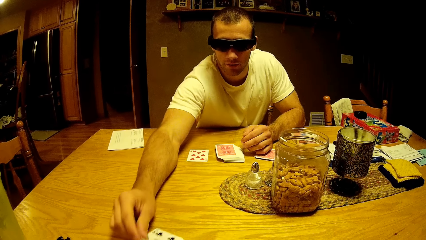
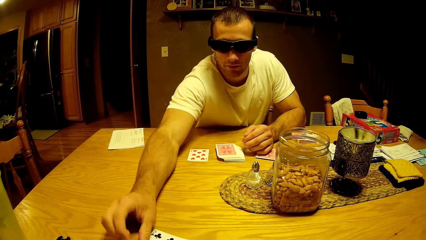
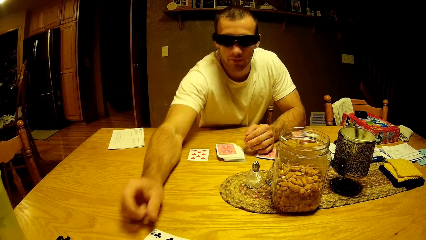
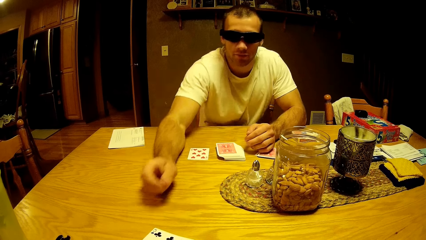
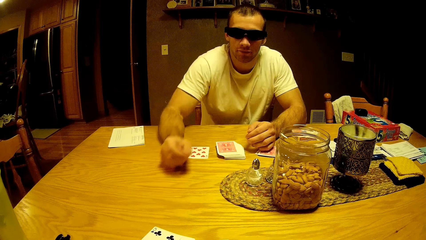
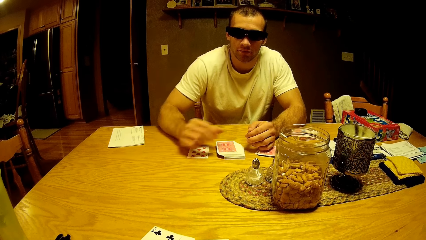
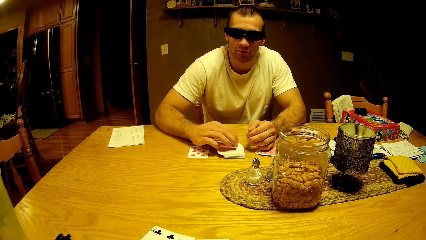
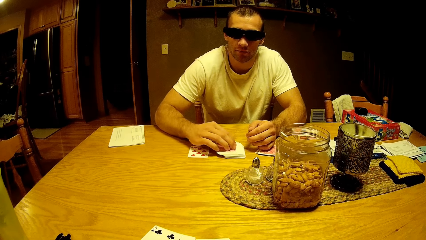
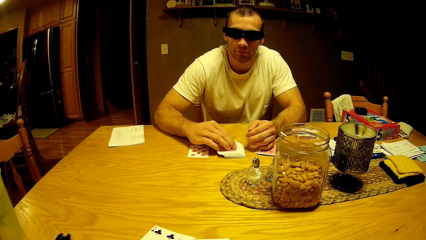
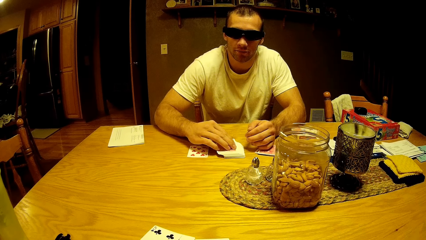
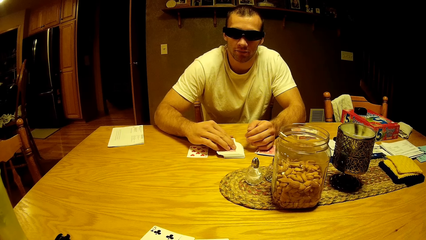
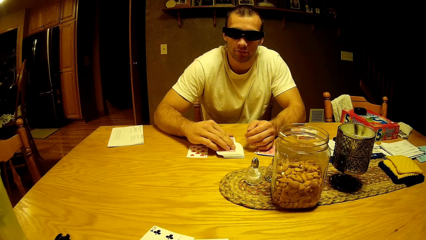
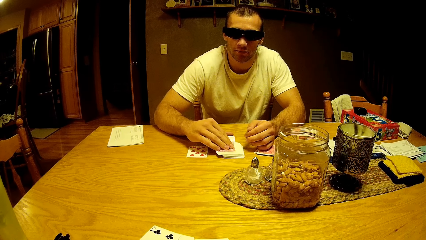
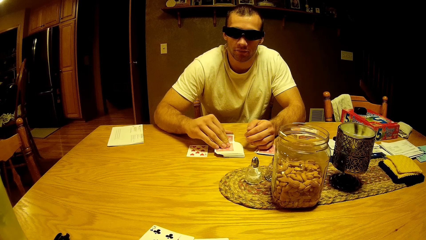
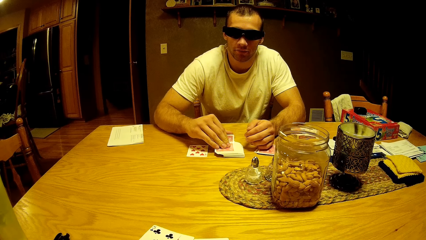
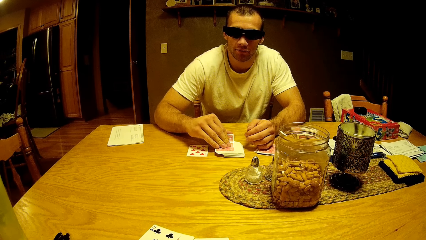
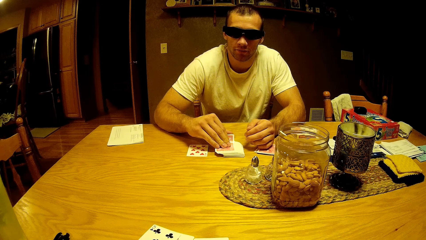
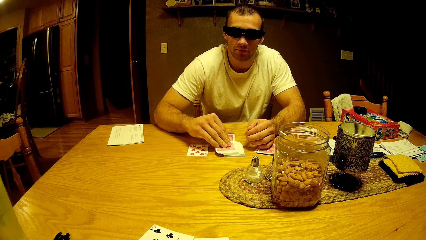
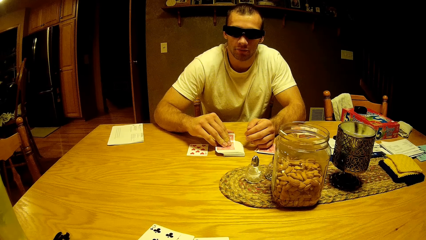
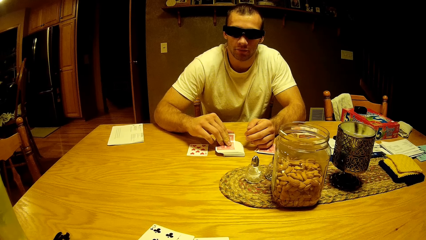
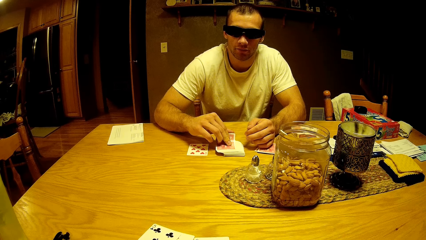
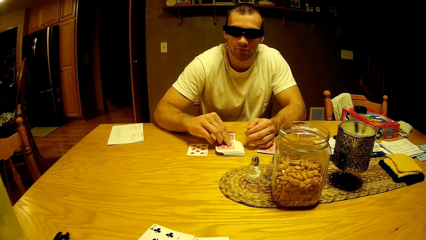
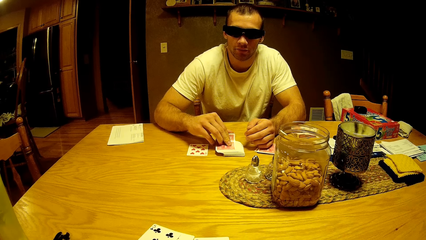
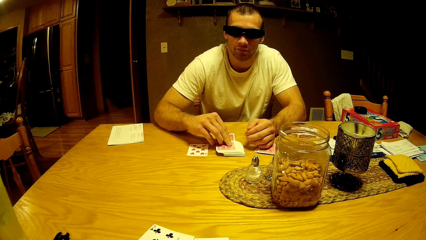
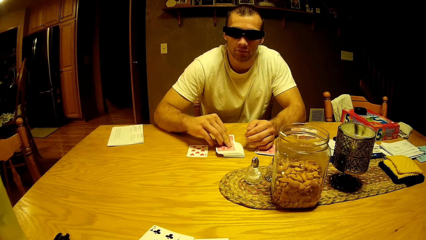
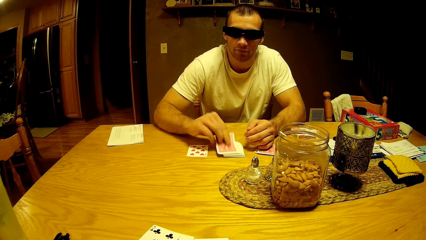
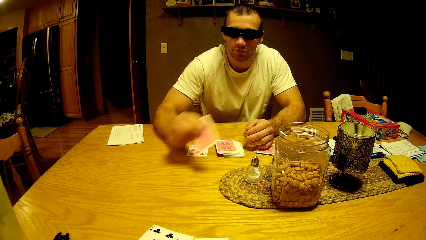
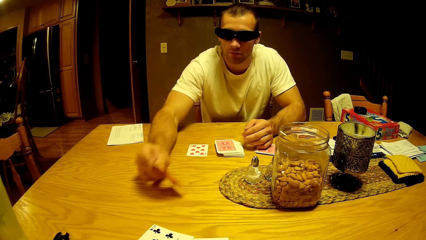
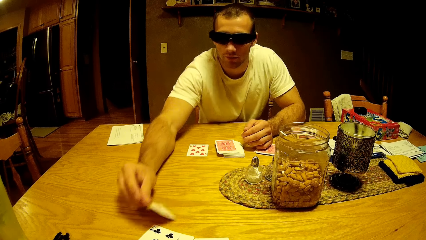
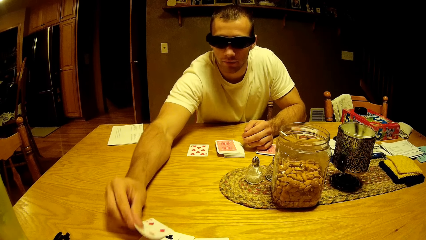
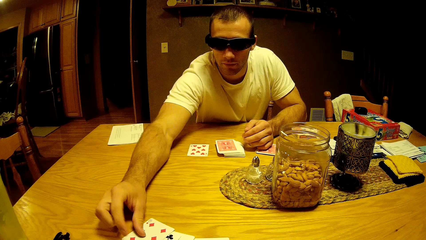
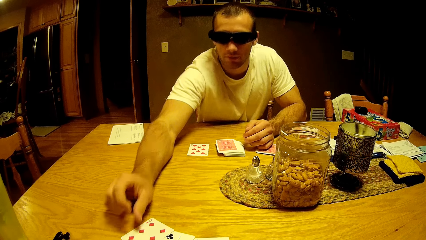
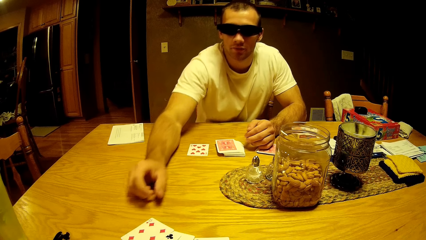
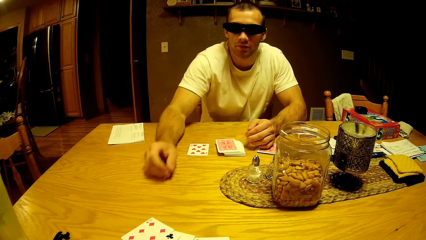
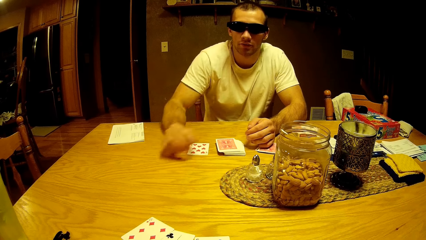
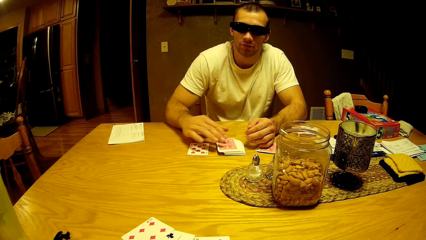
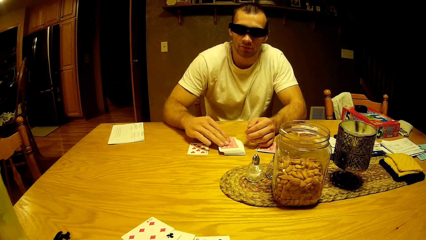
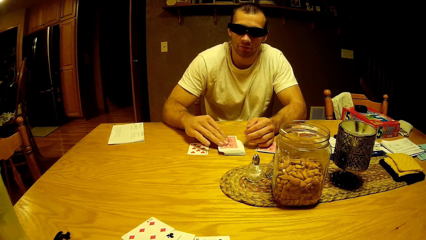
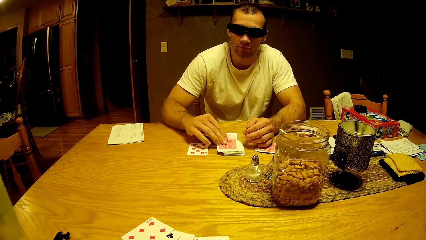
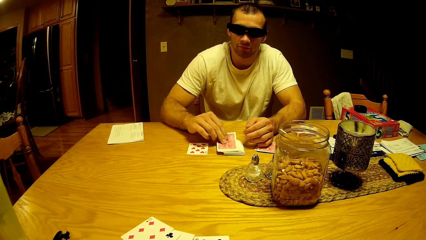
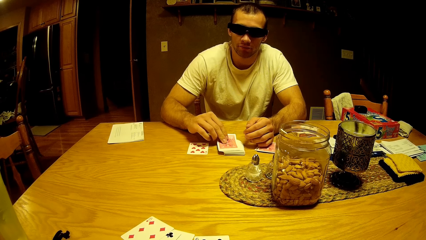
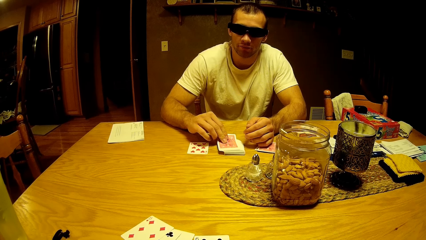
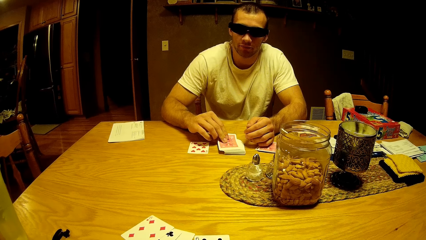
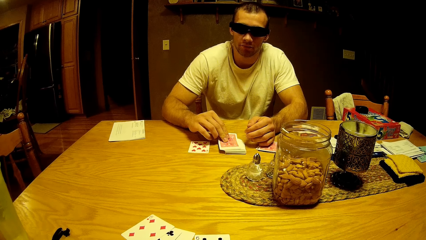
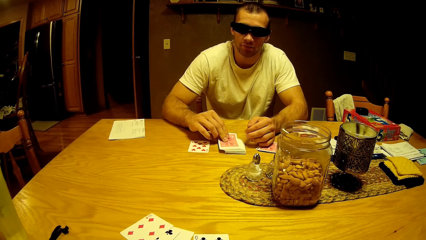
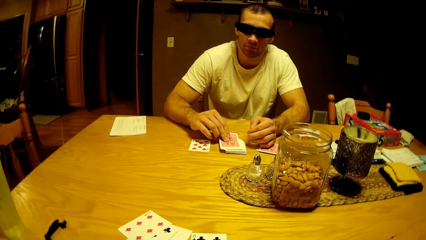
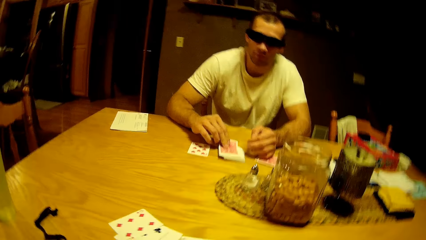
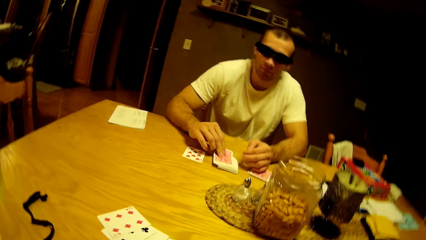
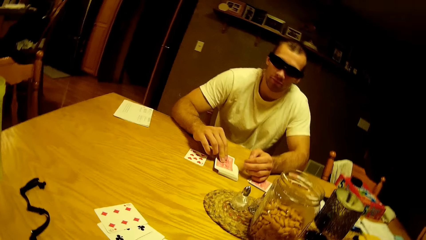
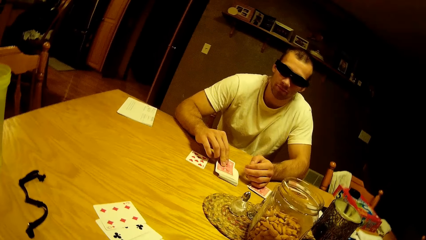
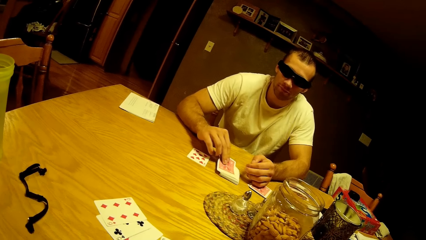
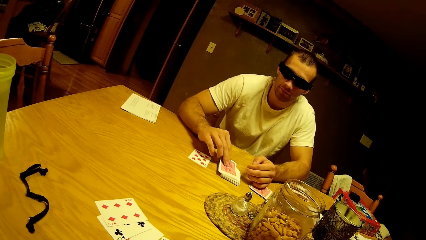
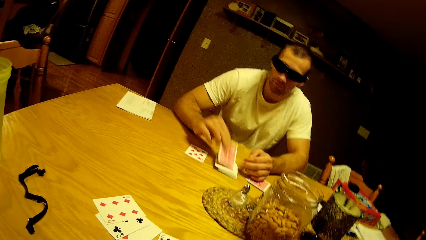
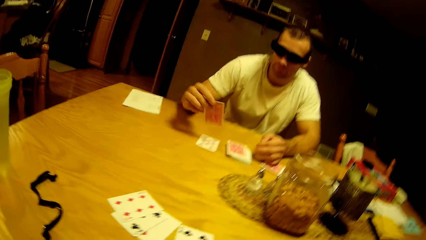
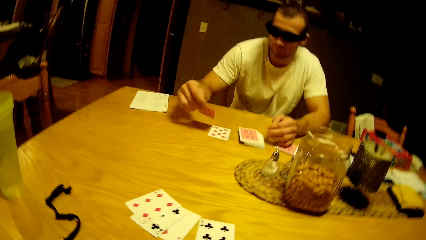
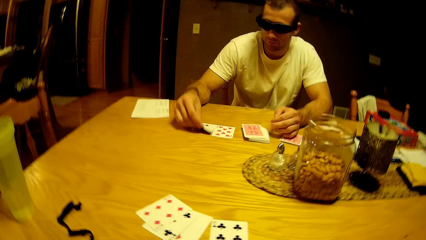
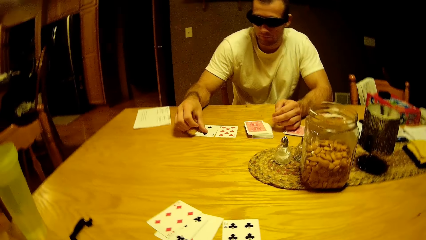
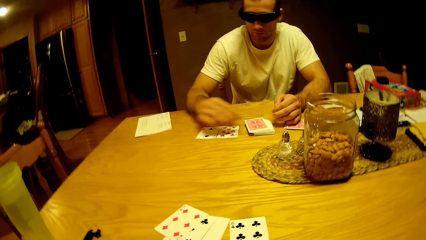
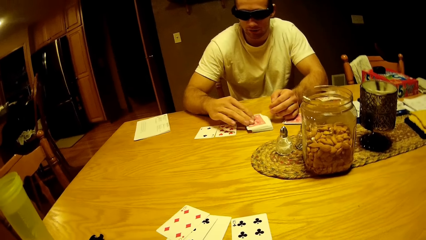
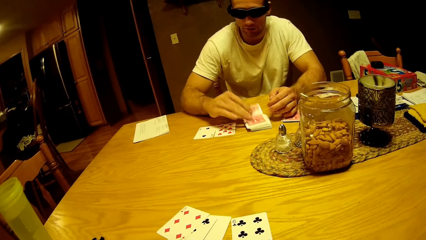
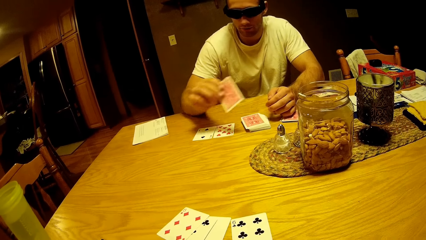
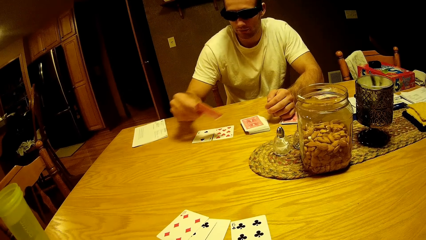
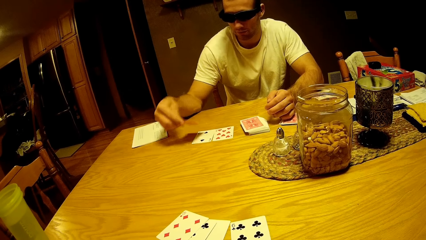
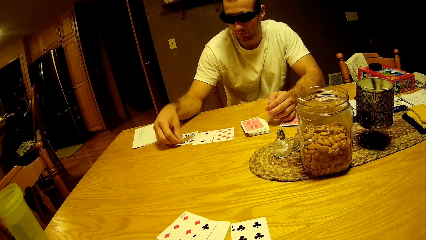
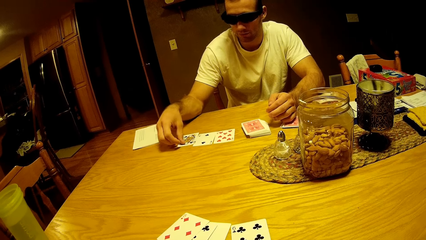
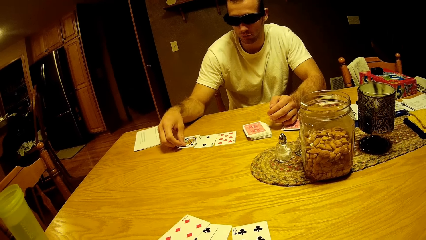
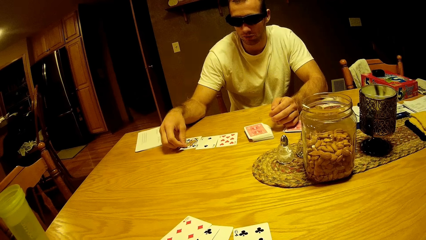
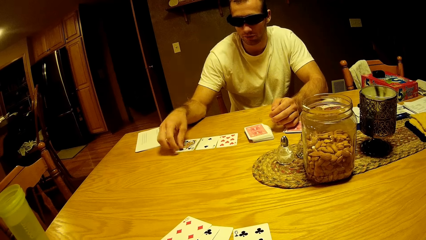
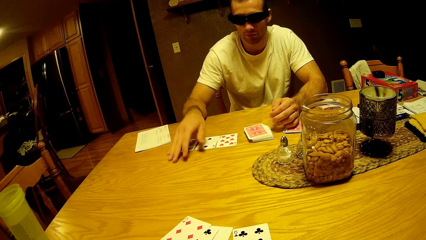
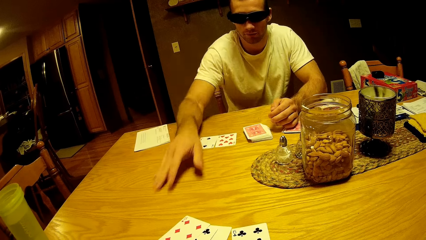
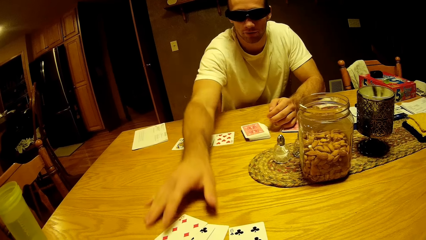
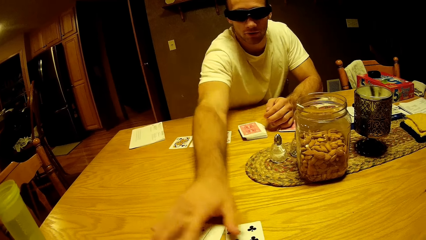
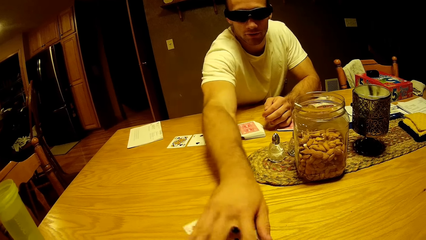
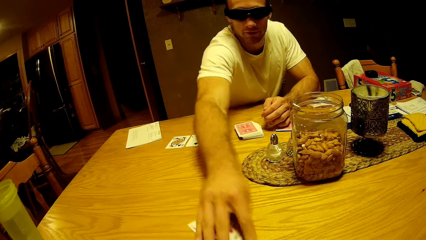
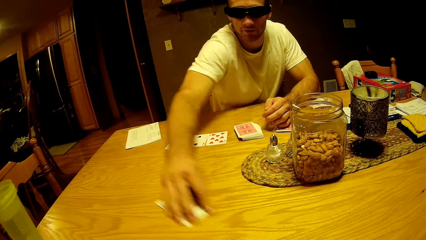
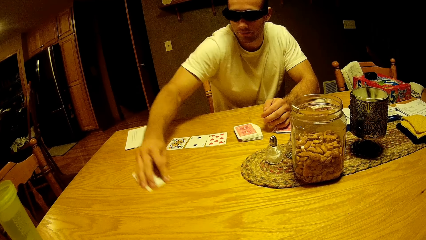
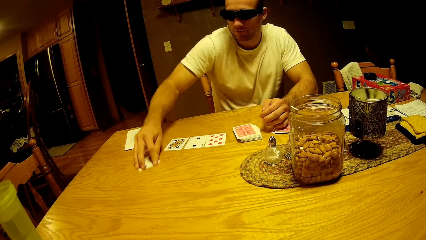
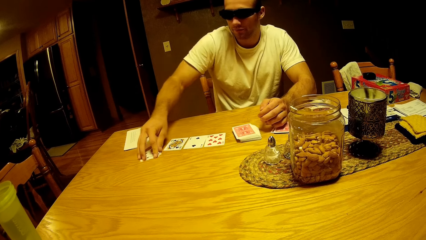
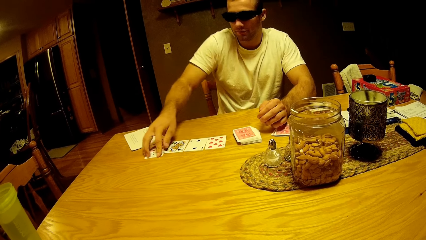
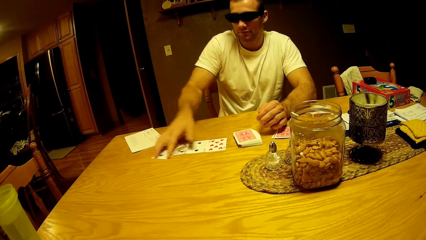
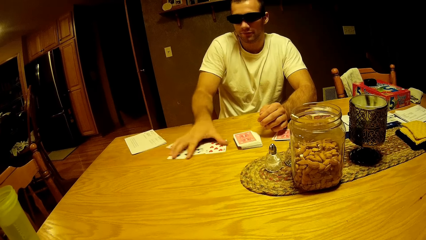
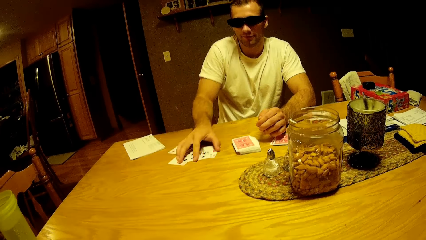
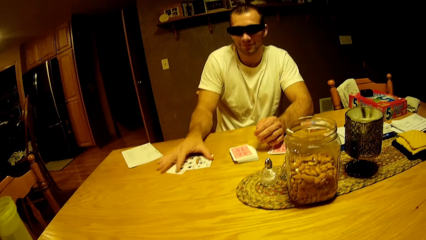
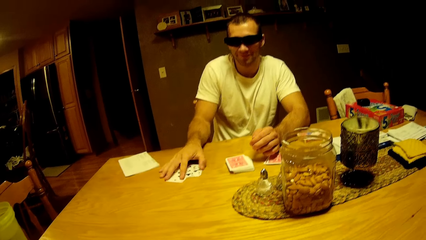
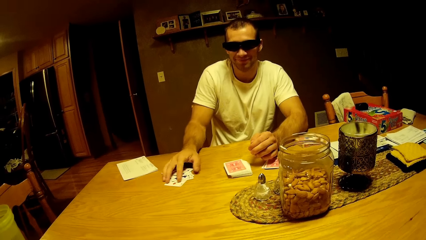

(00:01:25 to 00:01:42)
The man drops a card on the table. He looks at the camera wearer. He picks up a card and drops a card on the table. The camera wearer turns. The man picks up a card and drops a card on the table. He picks up a card and drops a card on the table. He takes the play cards. He moves cards on the table.
